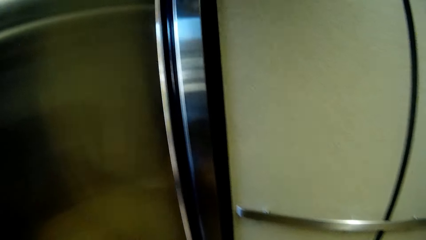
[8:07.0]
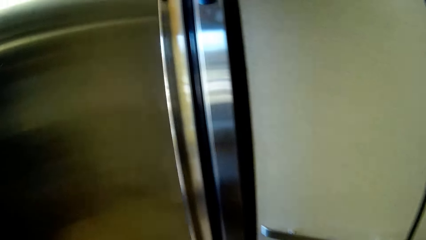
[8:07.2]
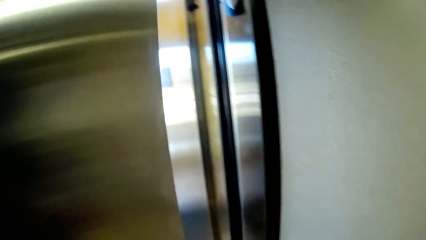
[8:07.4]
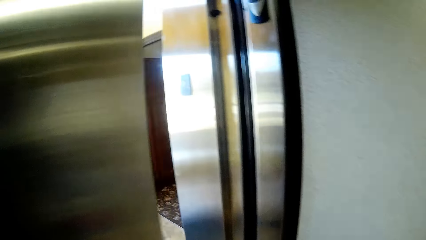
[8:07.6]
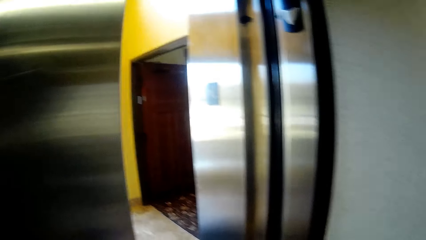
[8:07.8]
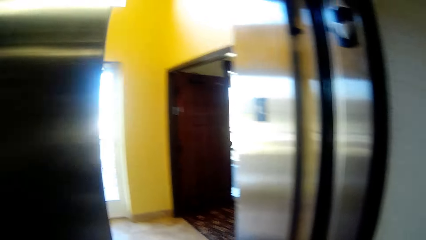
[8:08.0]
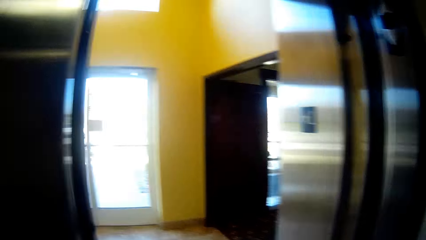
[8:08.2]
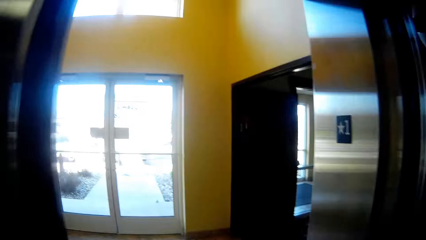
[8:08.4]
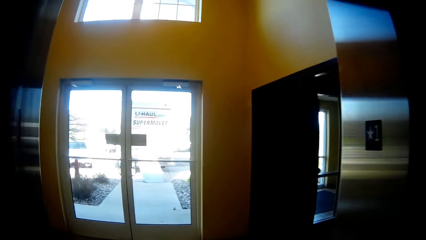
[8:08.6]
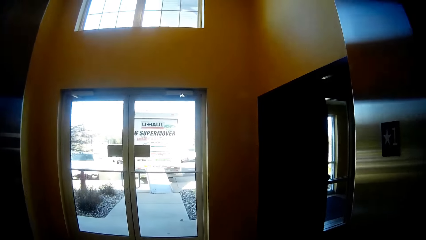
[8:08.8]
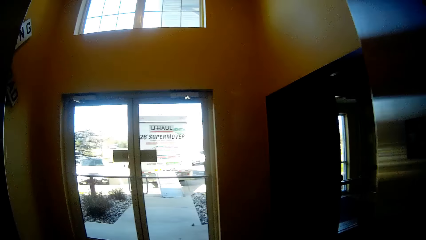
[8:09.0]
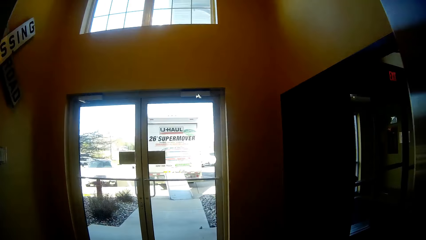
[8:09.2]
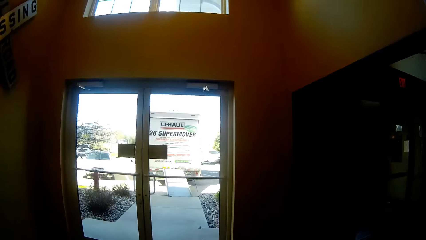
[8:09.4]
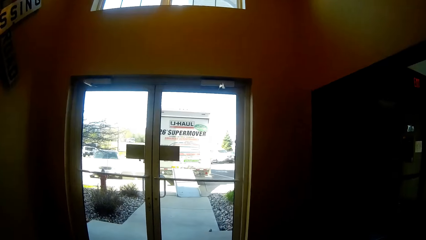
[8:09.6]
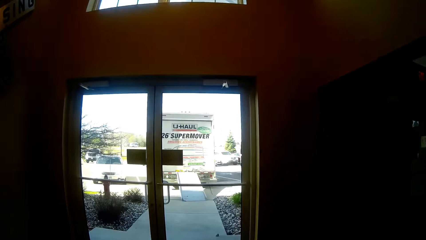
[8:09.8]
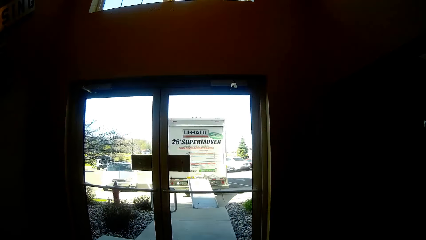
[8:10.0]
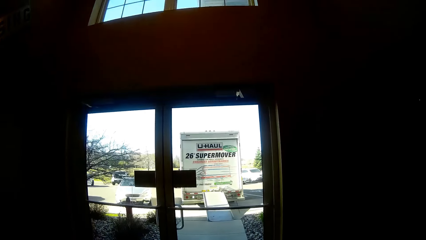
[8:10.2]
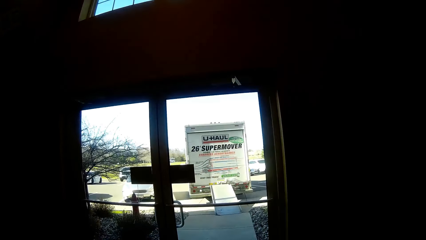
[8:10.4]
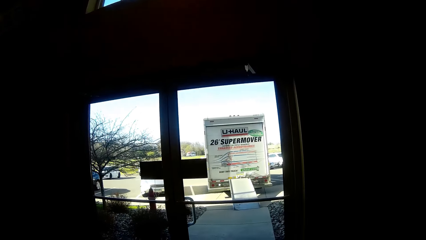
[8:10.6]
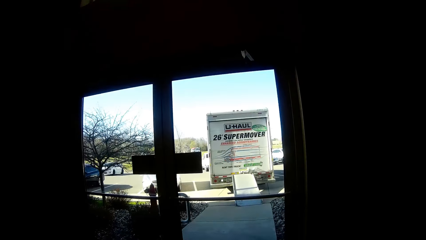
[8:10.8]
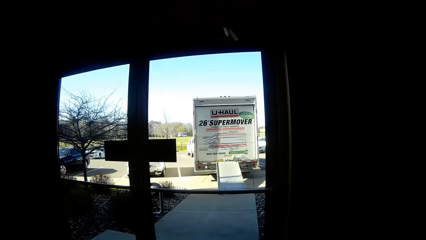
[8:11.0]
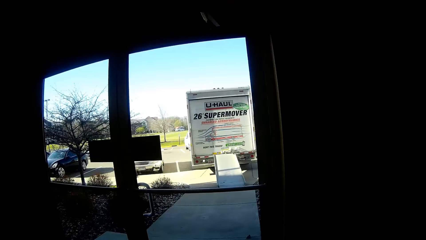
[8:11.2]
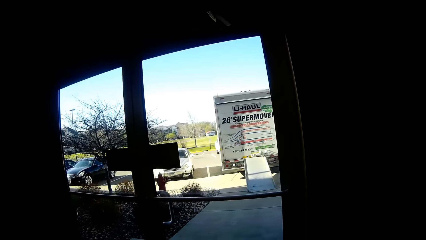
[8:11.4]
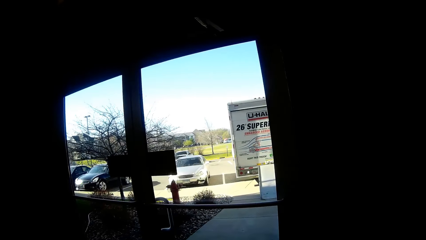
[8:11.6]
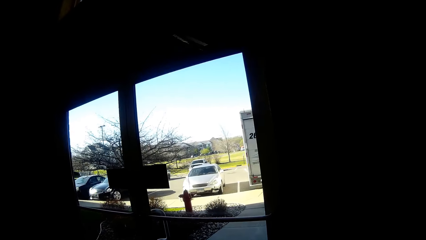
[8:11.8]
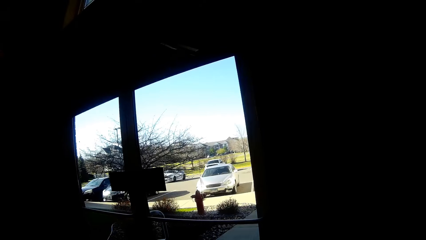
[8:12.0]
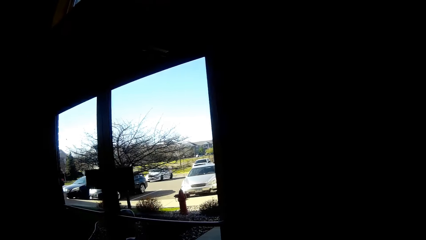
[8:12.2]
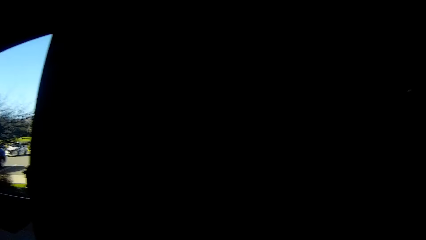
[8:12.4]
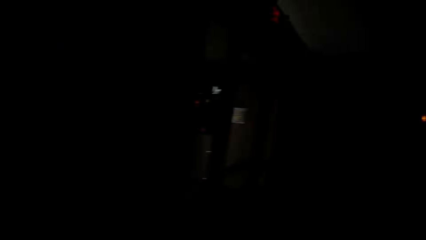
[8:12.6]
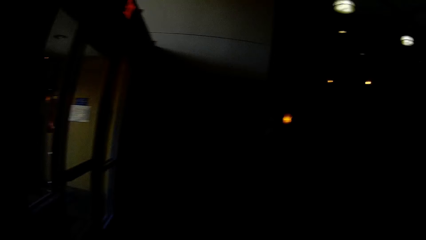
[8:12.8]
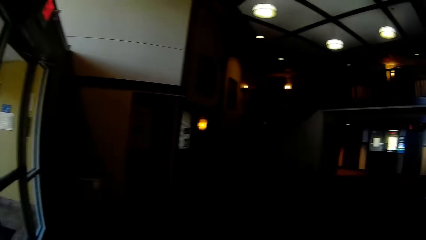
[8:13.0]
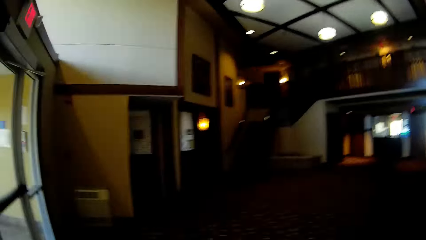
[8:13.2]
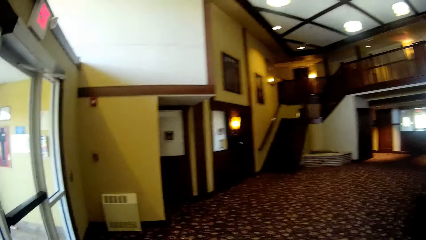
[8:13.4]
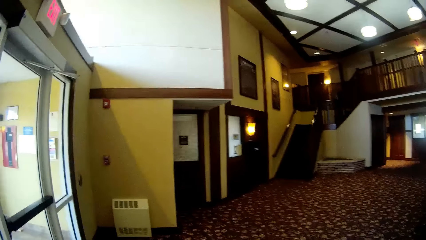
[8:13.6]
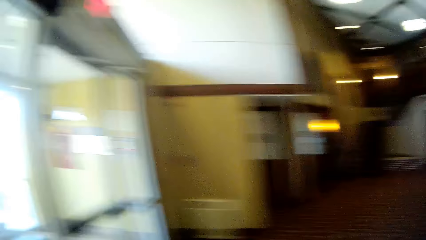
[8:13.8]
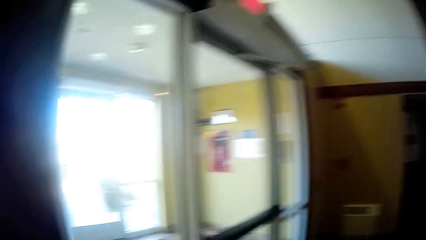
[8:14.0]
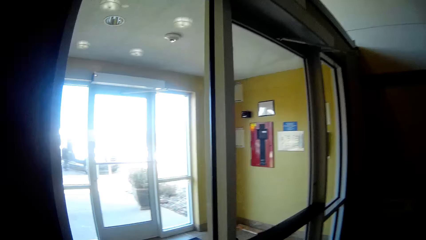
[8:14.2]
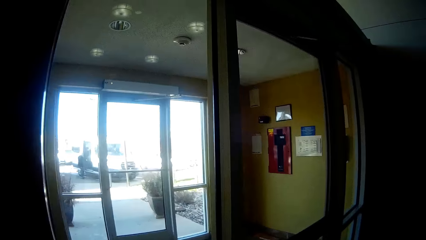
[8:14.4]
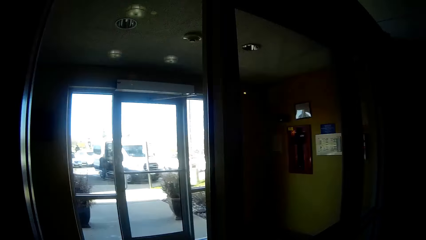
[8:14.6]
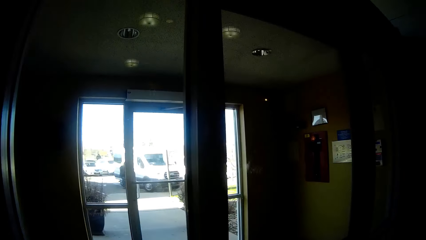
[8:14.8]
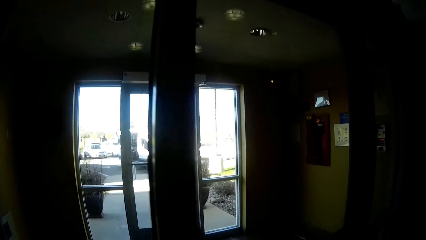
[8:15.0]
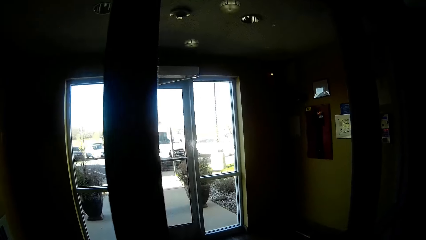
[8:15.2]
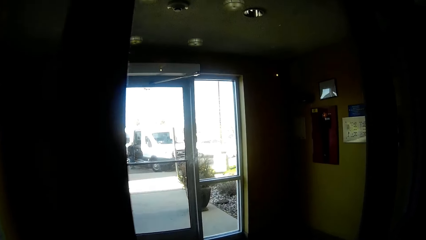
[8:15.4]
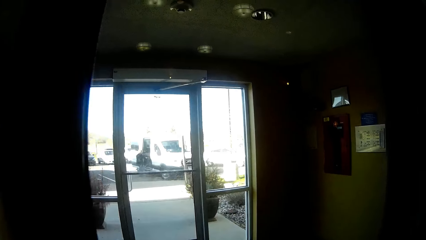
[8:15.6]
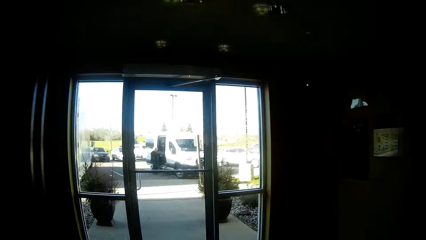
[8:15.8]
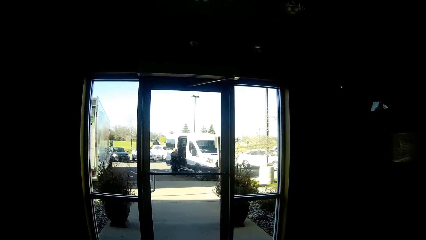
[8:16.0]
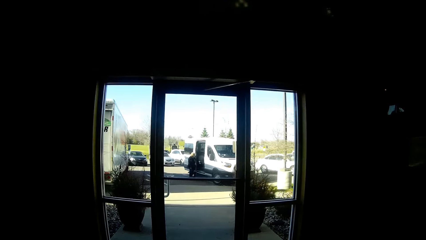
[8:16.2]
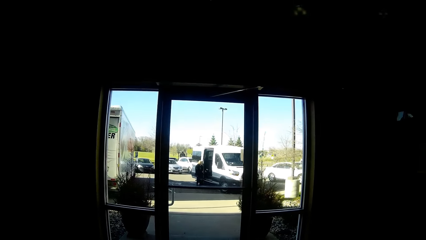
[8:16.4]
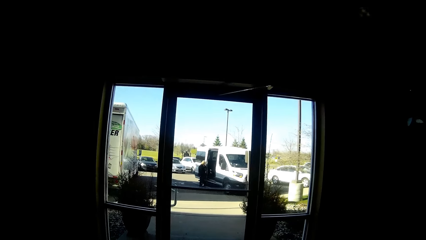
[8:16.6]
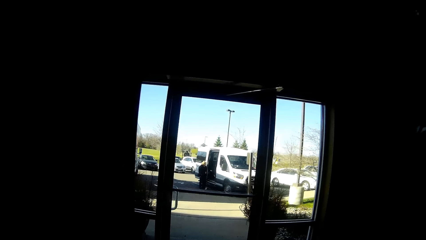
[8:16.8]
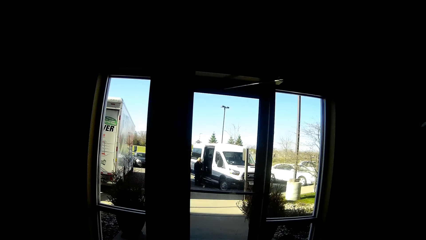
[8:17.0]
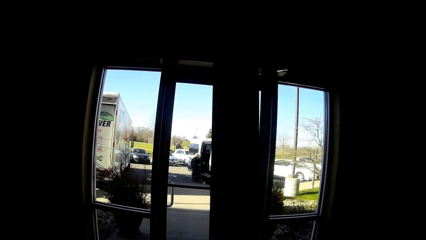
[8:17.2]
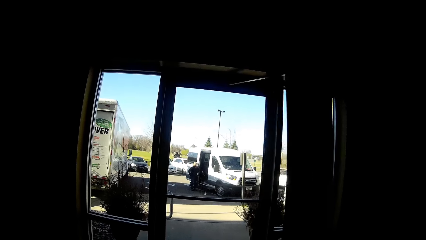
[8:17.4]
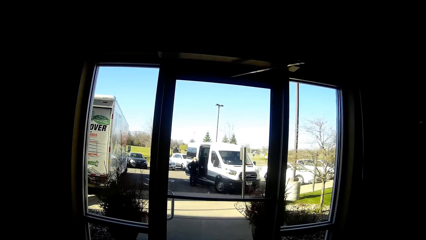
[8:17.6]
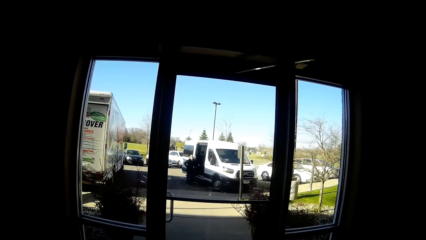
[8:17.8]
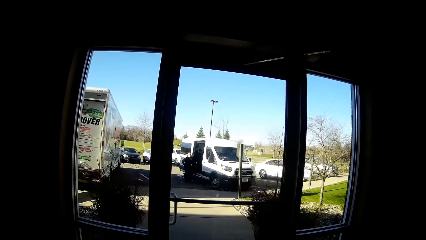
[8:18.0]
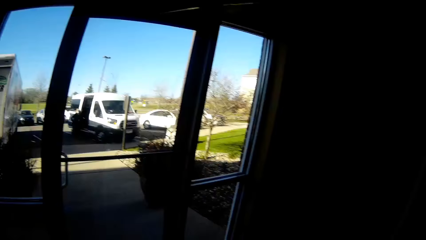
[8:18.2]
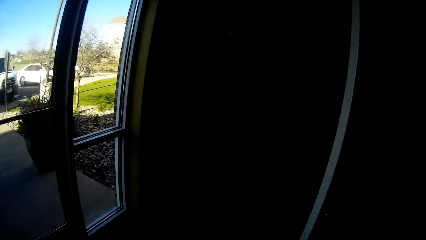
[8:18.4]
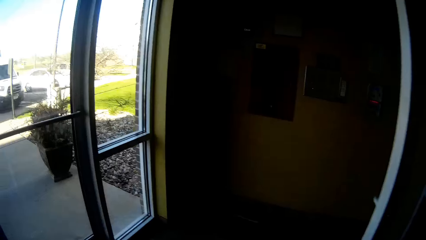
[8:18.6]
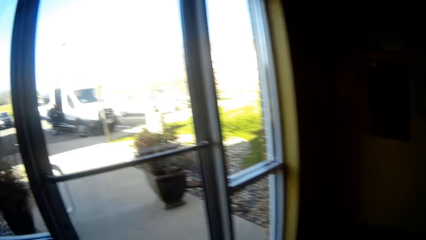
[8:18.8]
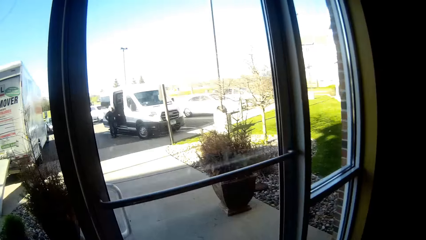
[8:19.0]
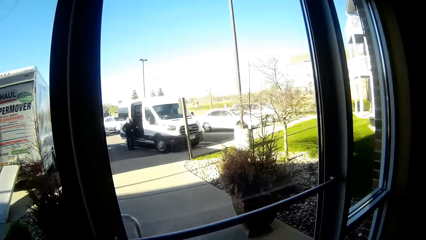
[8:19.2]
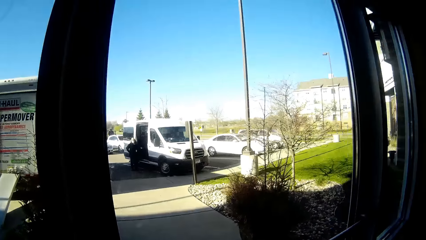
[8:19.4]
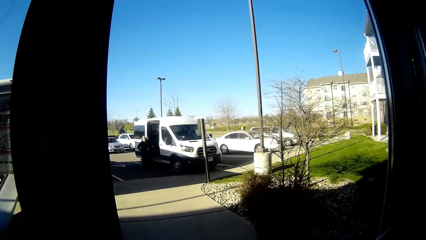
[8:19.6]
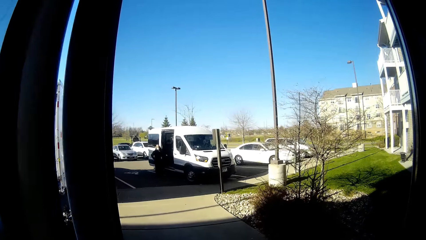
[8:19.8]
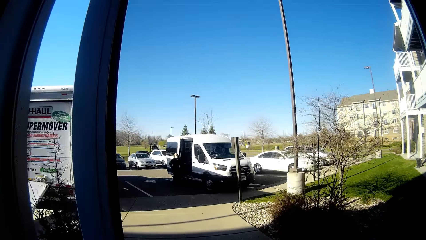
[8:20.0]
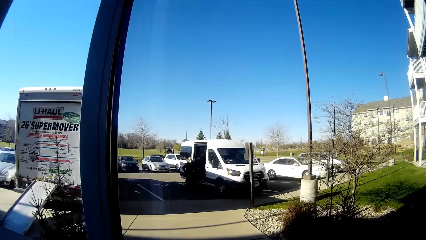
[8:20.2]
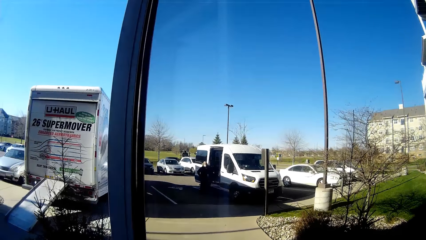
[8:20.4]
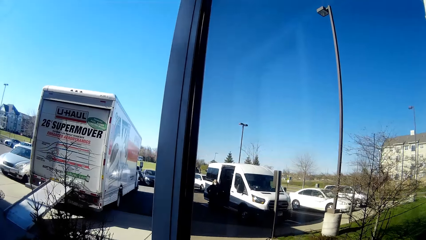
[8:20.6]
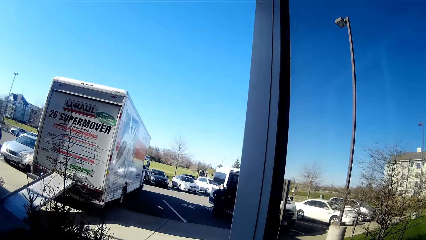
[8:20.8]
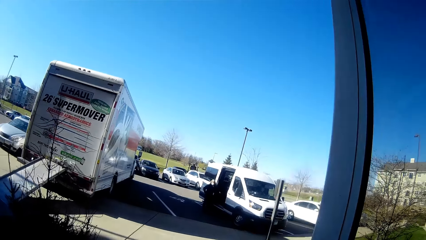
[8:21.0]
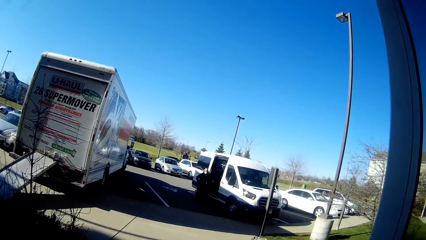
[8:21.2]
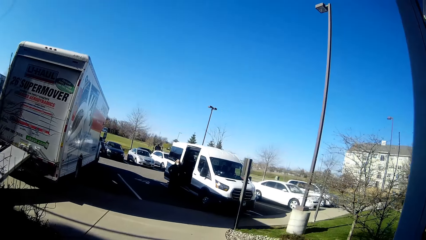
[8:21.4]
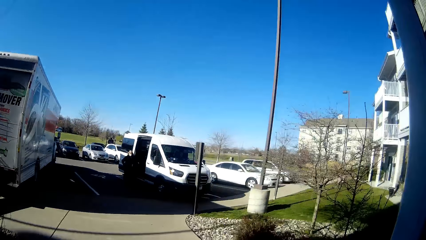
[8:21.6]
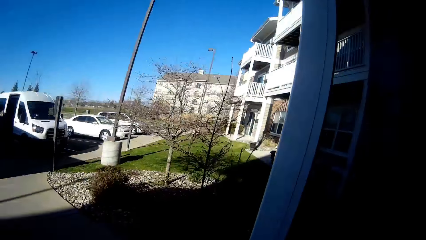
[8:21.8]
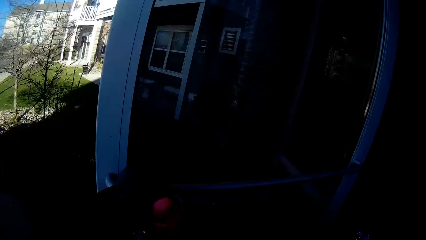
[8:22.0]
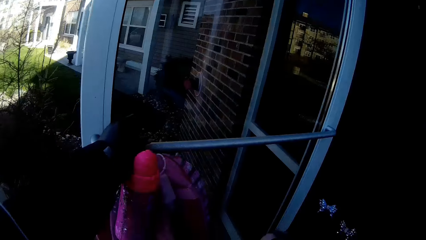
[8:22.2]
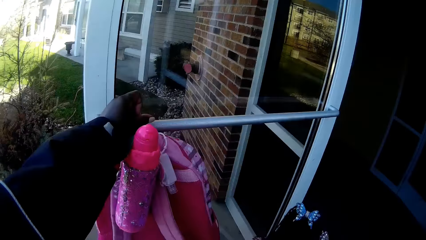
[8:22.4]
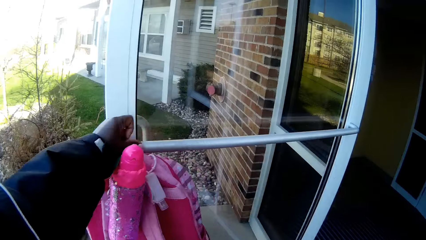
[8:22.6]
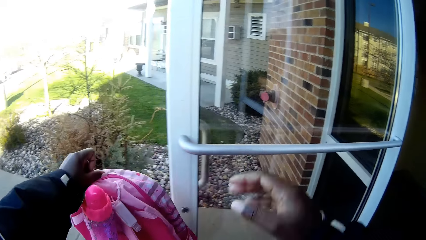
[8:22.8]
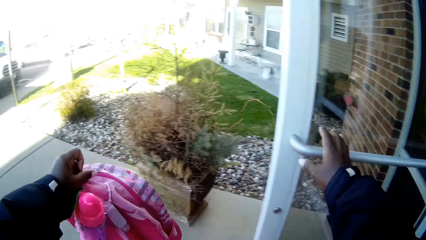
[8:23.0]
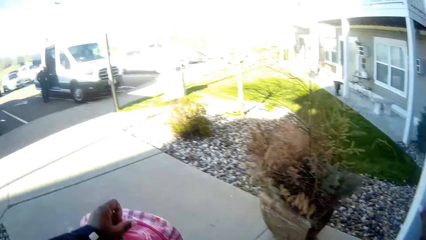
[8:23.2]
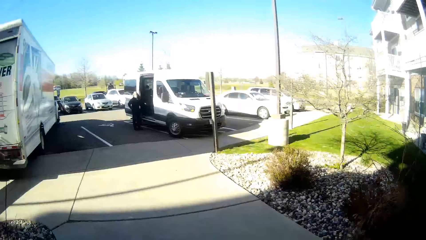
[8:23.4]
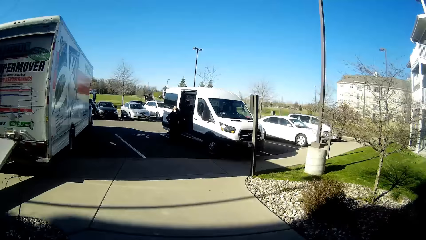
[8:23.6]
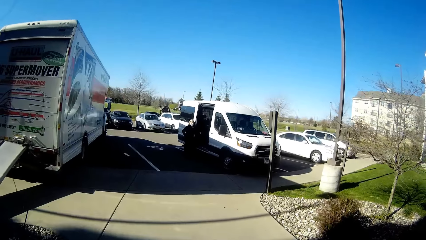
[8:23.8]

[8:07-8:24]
The camera wearer walks out of the lift with the girl towards a door. She opens an inside door with her right hand. She walks towards a door. She opens the outside door with her right hand. She greets a woman outdoors beside a school bus. The girl walks out of the door.
